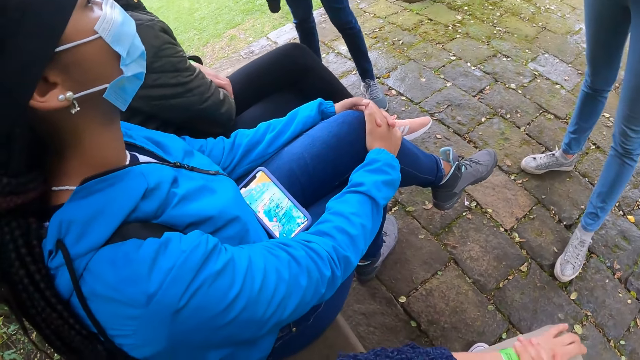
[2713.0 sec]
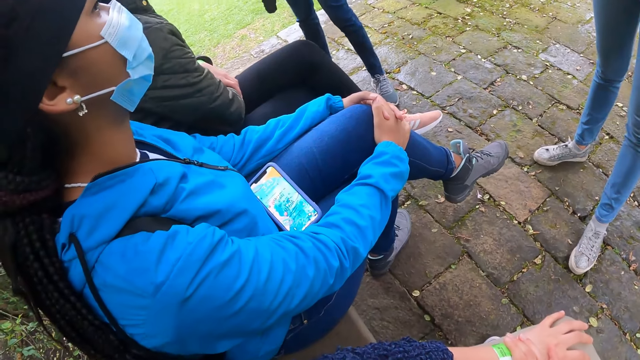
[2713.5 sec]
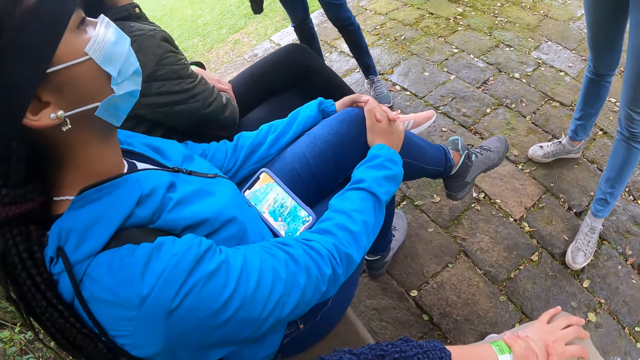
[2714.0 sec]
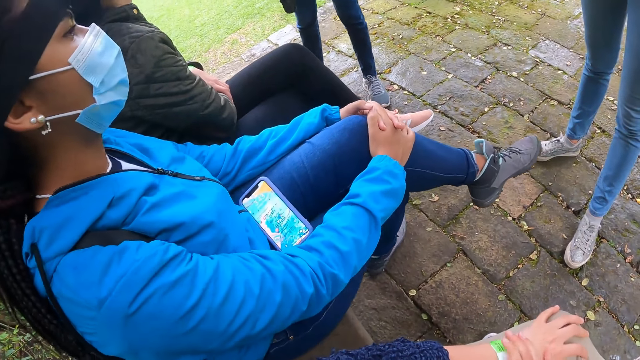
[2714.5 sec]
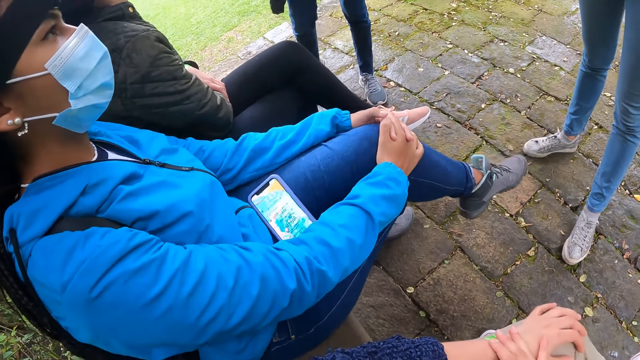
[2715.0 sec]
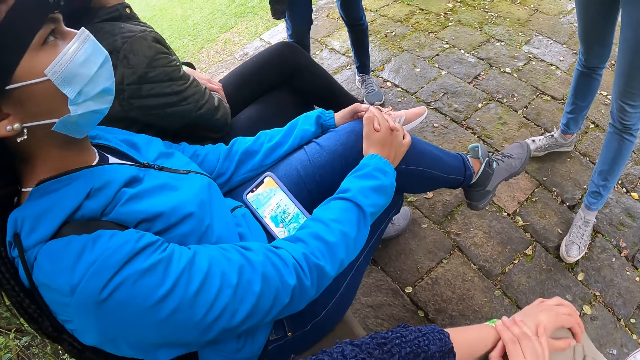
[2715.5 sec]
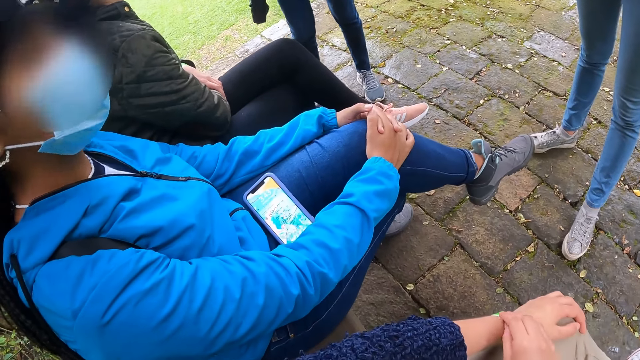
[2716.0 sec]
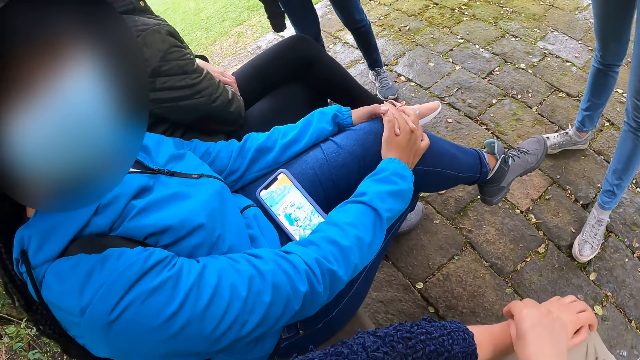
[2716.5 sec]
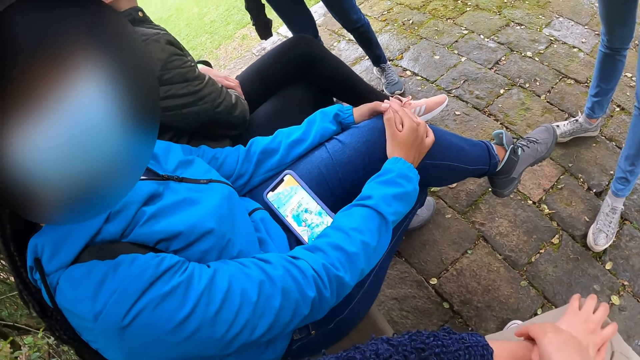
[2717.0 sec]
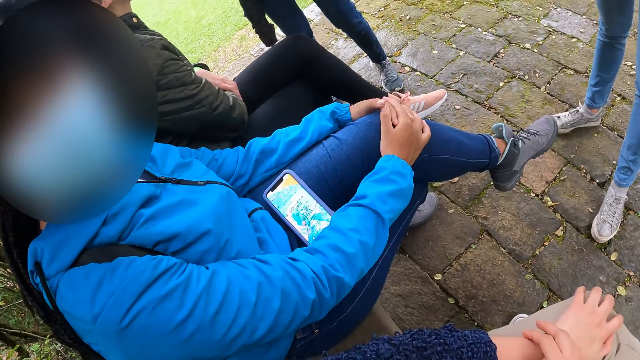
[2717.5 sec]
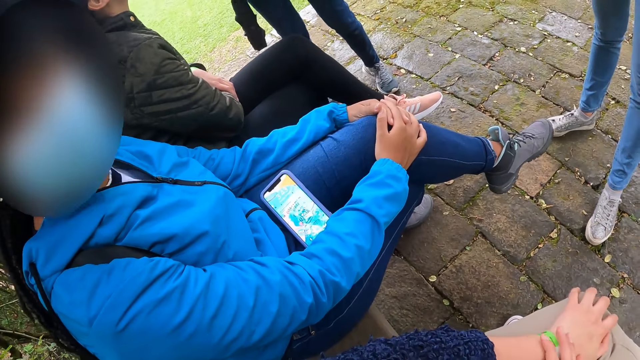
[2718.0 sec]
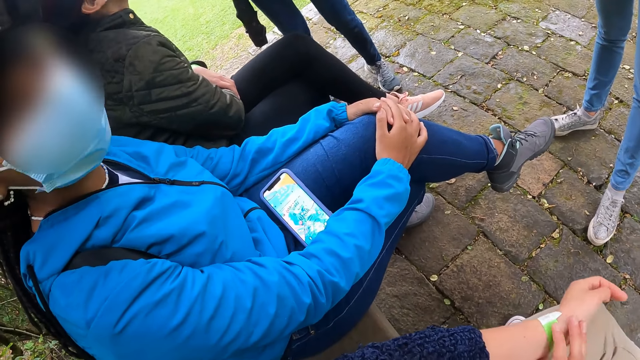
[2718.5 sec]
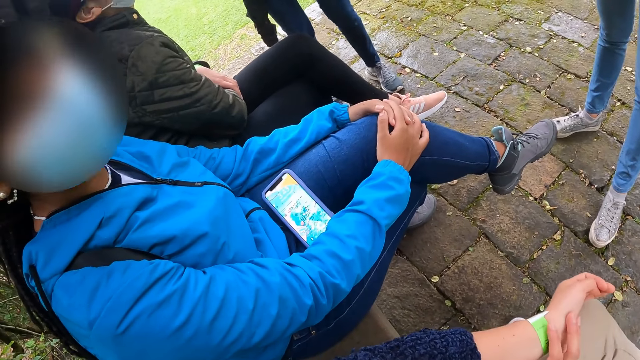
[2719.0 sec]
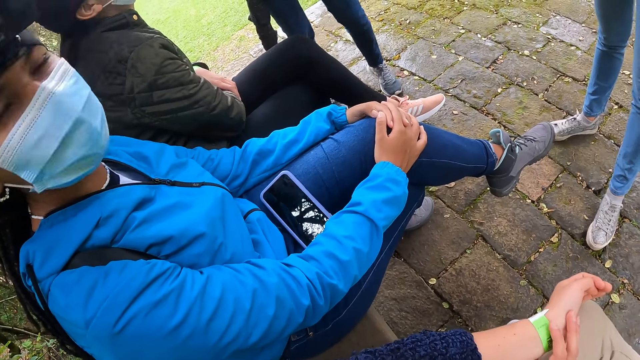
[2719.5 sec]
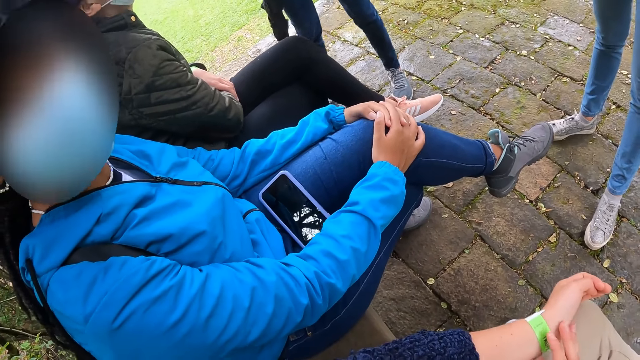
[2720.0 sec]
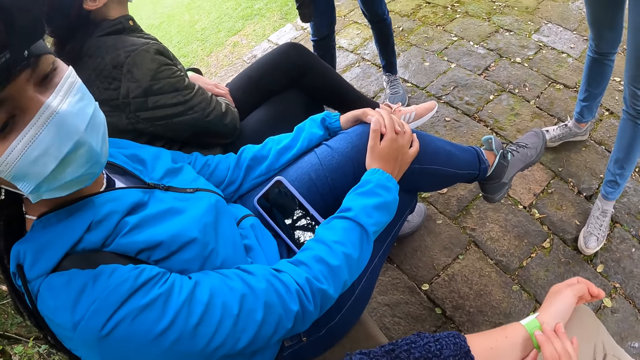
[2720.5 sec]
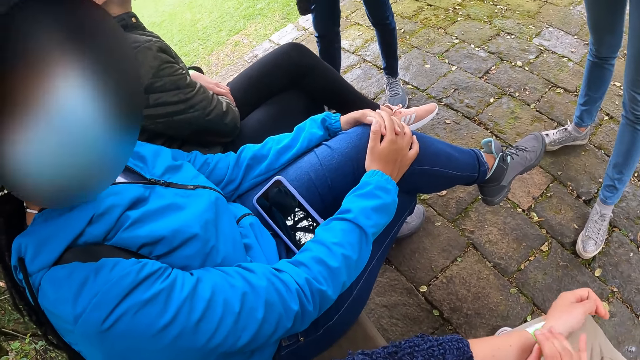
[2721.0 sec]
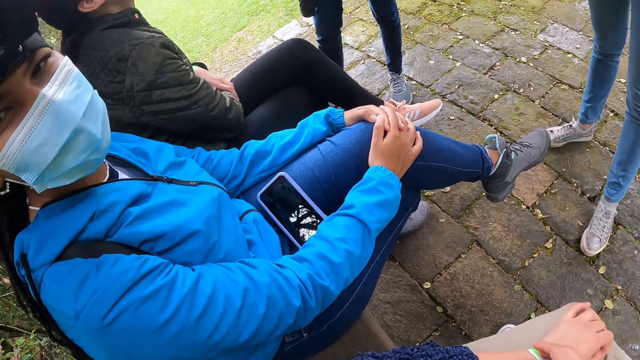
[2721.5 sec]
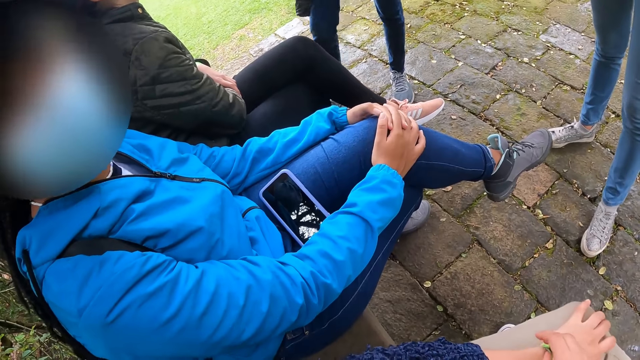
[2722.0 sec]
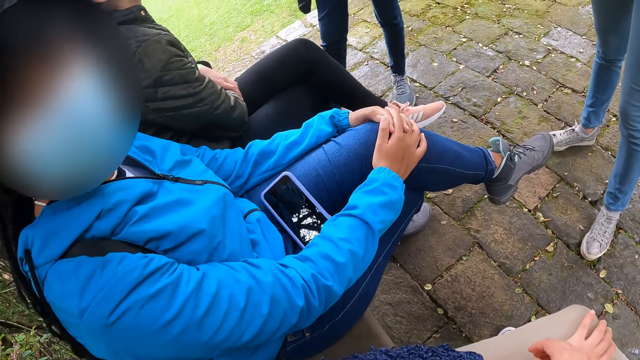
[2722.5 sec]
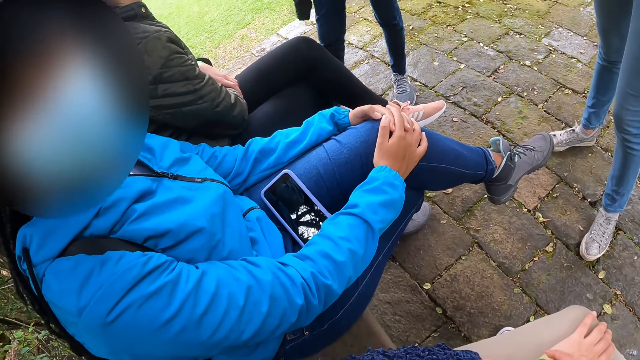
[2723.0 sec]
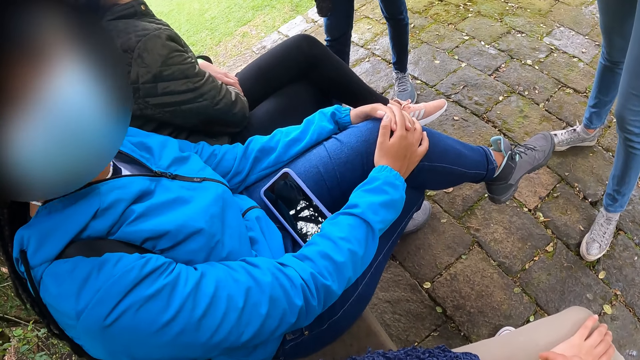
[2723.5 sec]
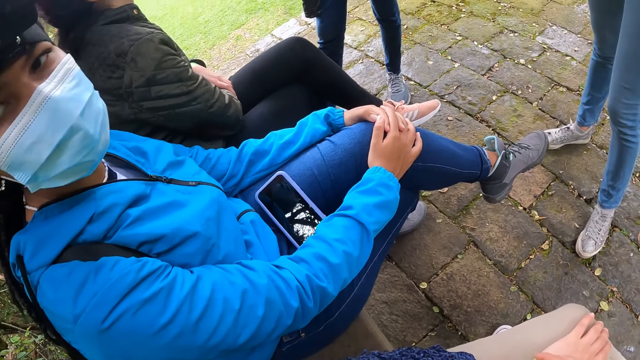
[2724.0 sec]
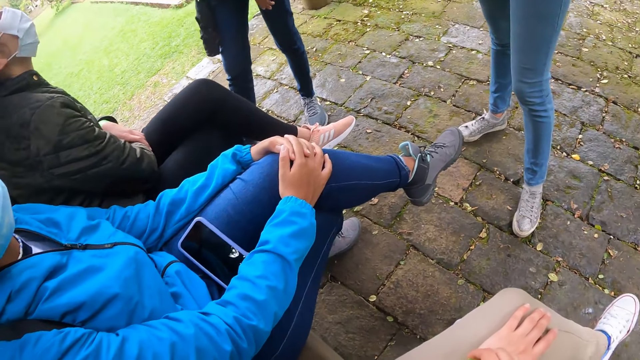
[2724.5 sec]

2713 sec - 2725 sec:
The camera wearer interacts with a woman. He holds his wrist band.

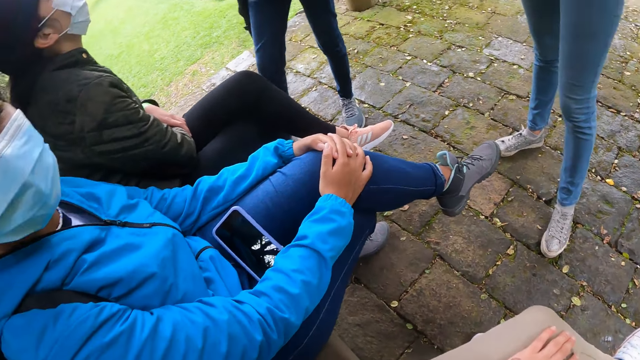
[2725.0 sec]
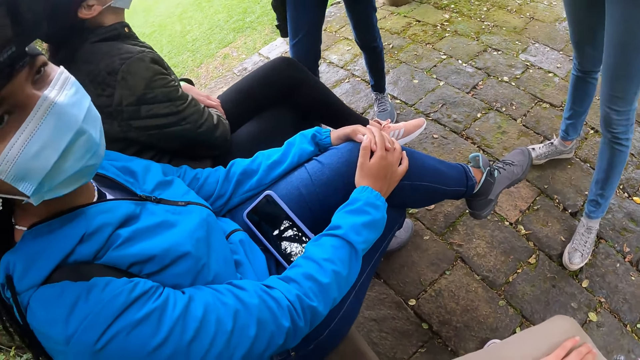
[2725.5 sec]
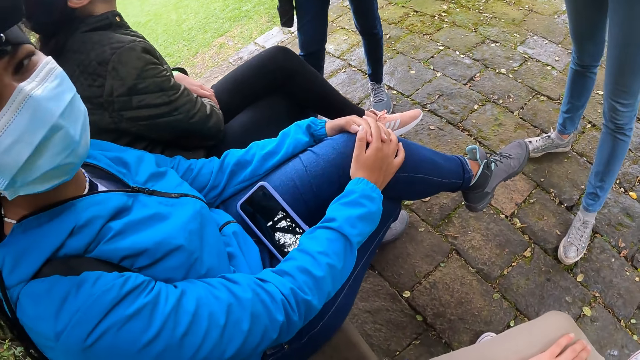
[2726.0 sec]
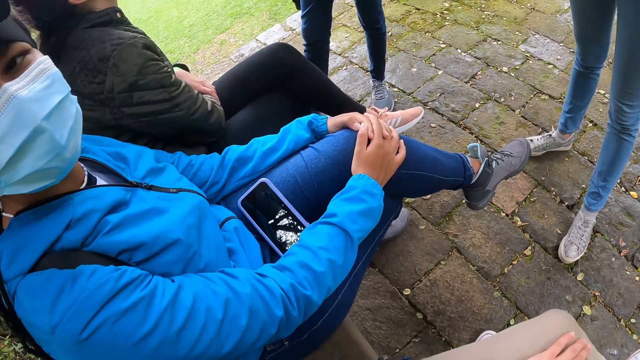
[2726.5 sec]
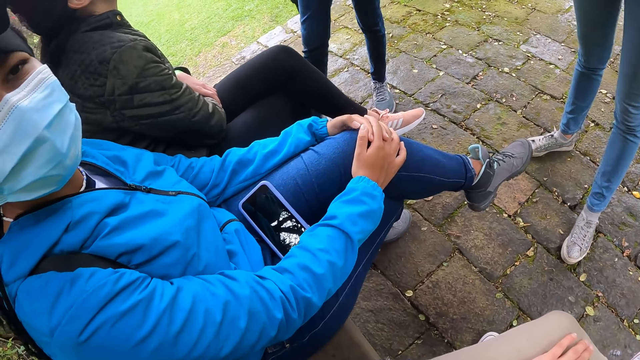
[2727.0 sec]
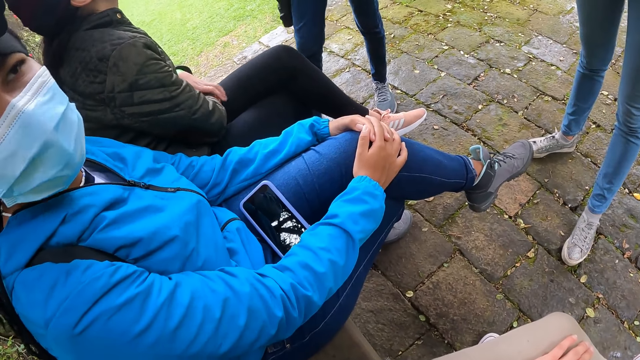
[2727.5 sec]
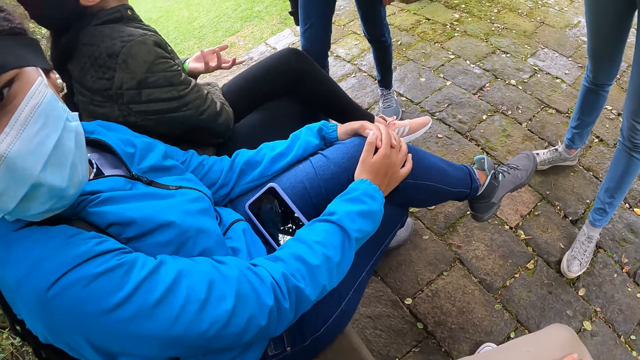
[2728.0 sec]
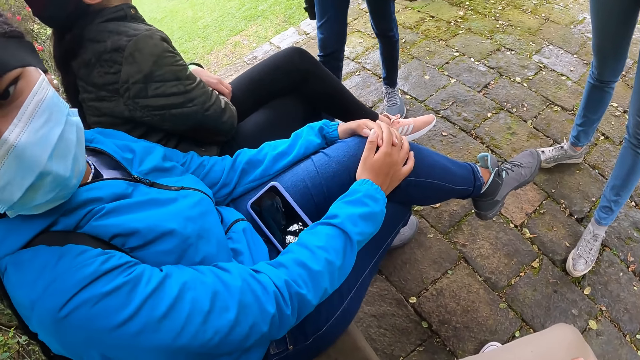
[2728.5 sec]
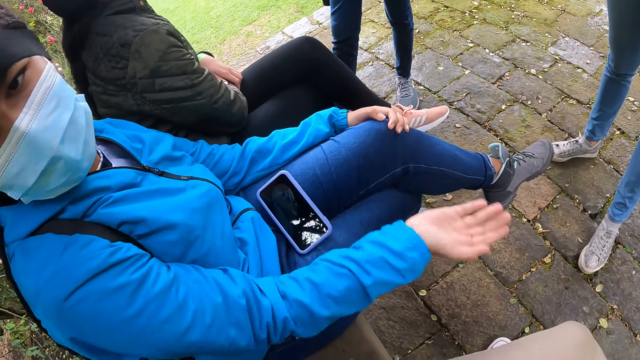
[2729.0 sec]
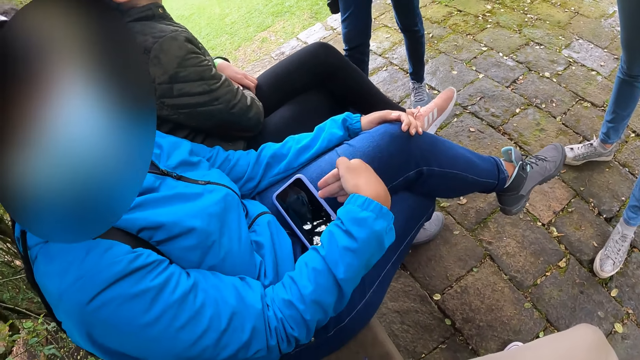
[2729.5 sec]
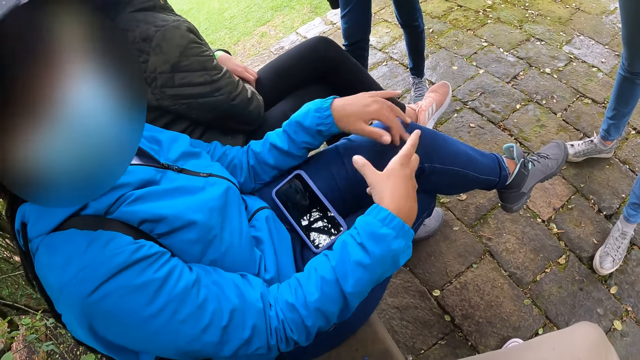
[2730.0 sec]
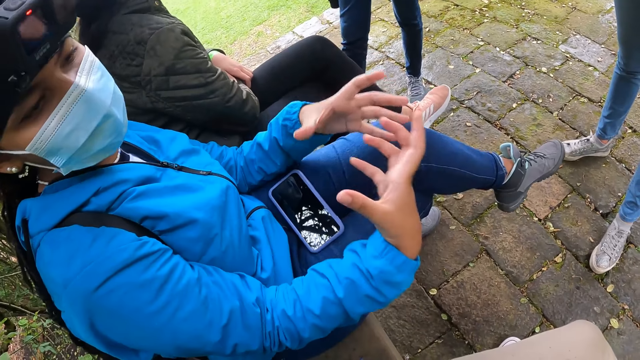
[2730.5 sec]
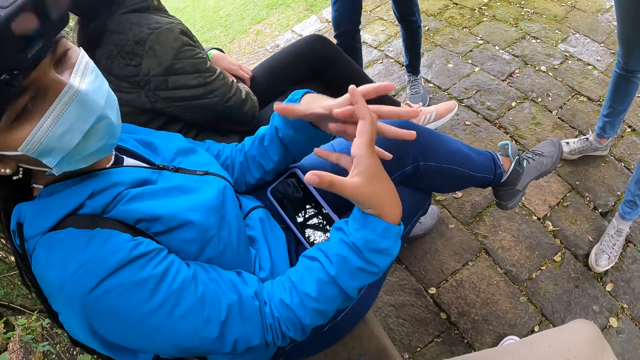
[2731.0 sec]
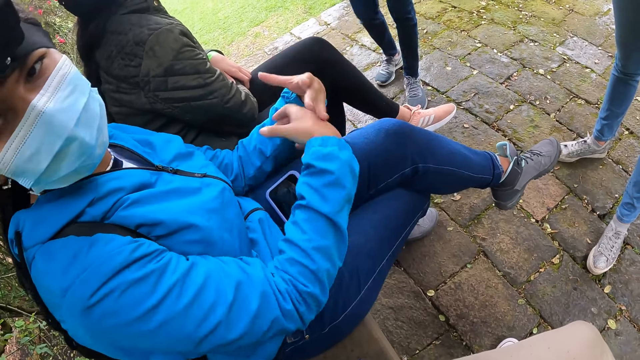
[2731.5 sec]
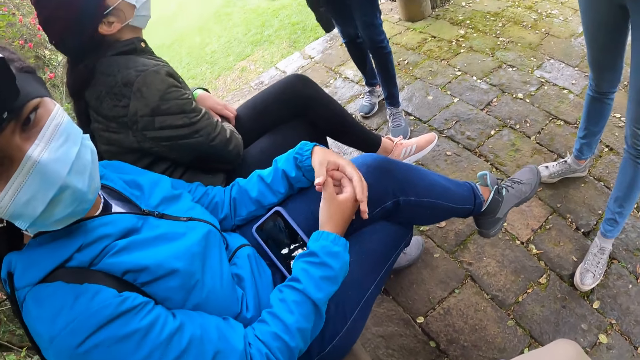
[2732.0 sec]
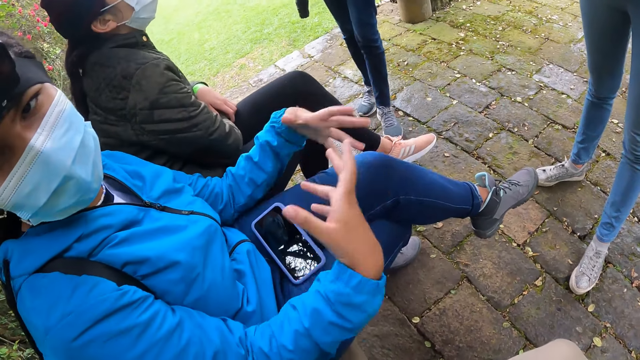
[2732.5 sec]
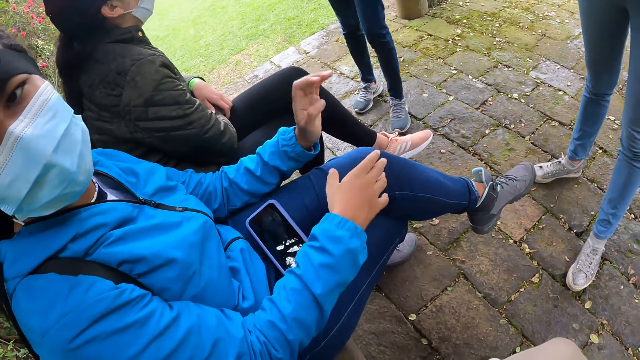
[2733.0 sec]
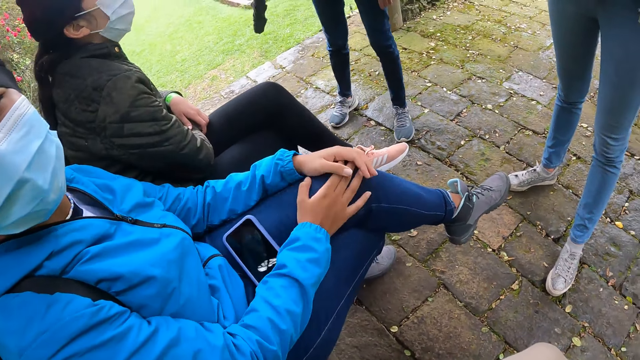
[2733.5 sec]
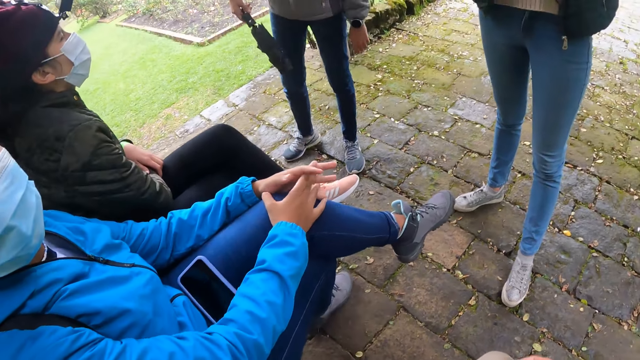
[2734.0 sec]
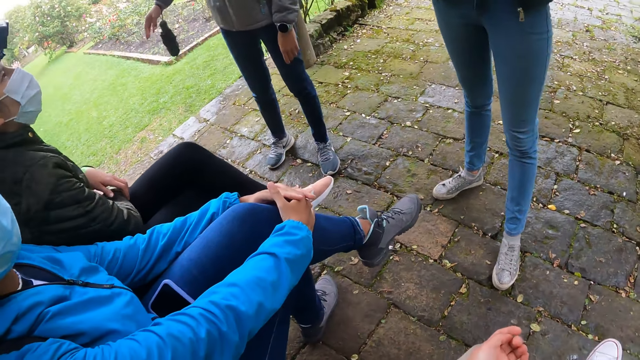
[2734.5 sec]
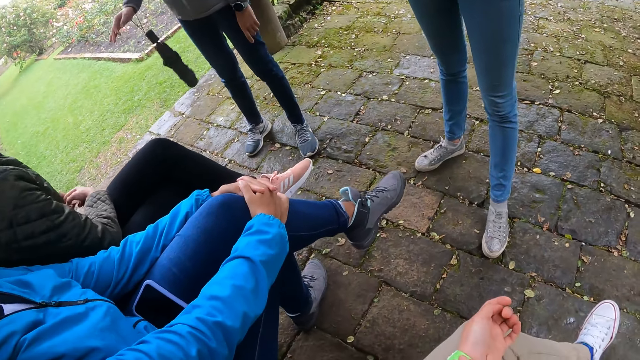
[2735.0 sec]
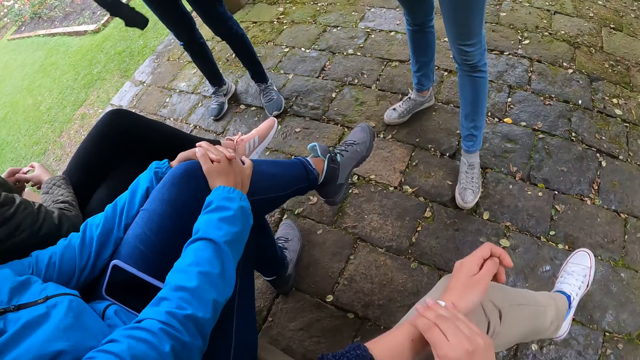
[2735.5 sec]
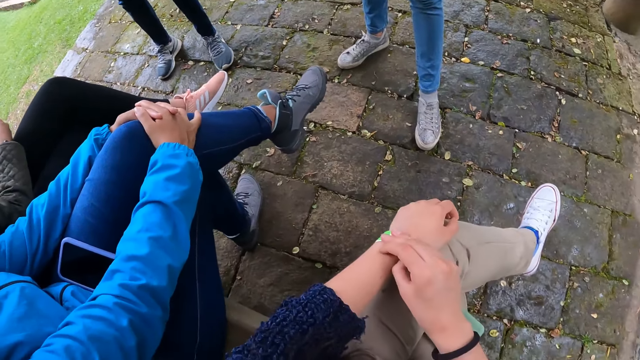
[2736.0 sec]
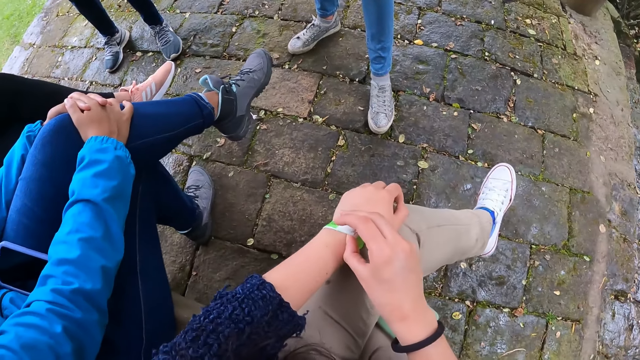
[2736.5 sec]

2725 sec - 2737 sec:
A lady speaks to the camera wearer. A man holds an umbrella with his right hand. Another lady swings an umbrella in hand.
